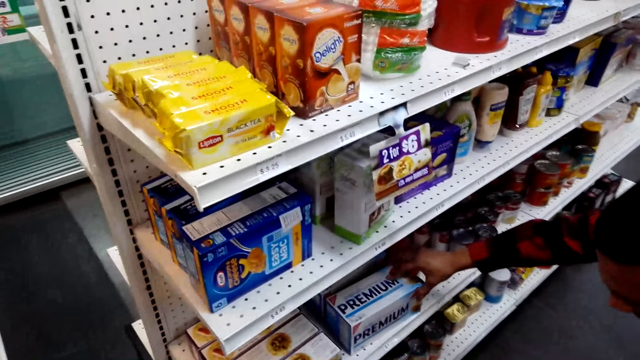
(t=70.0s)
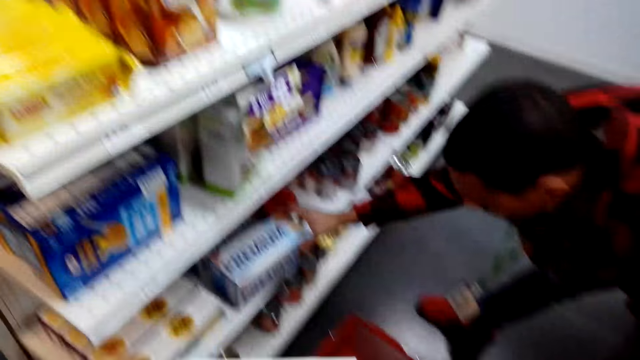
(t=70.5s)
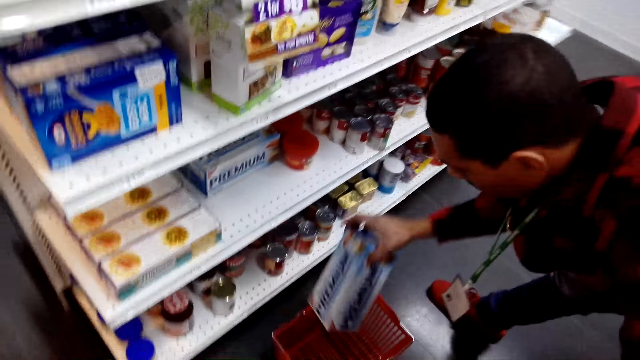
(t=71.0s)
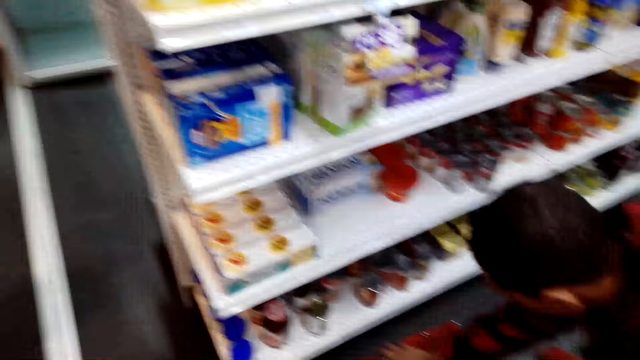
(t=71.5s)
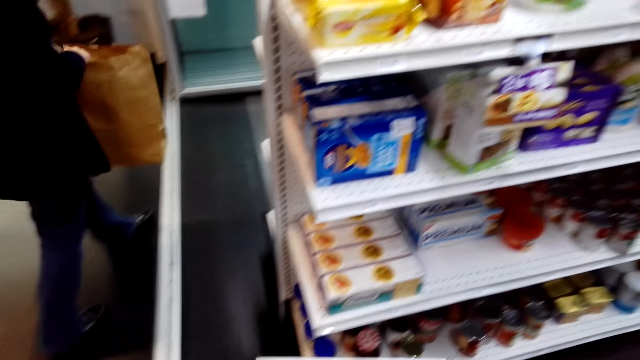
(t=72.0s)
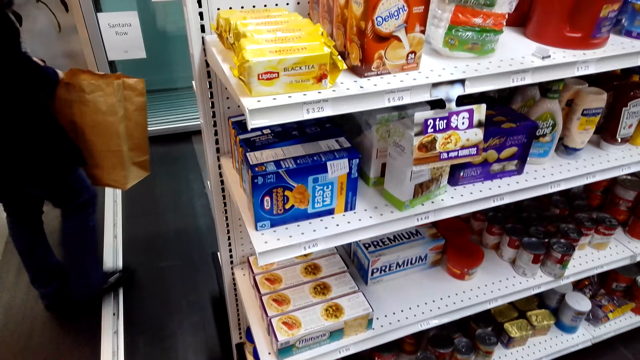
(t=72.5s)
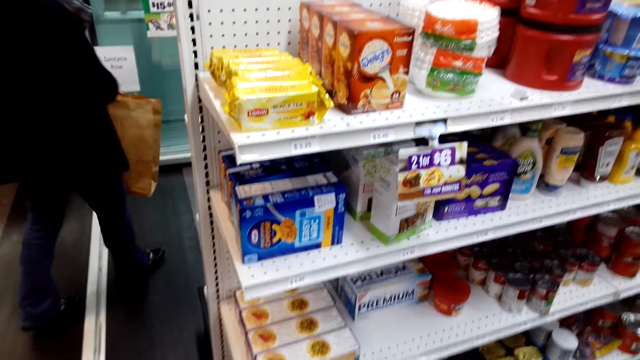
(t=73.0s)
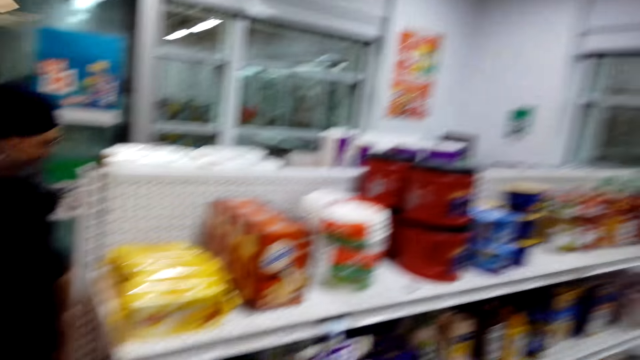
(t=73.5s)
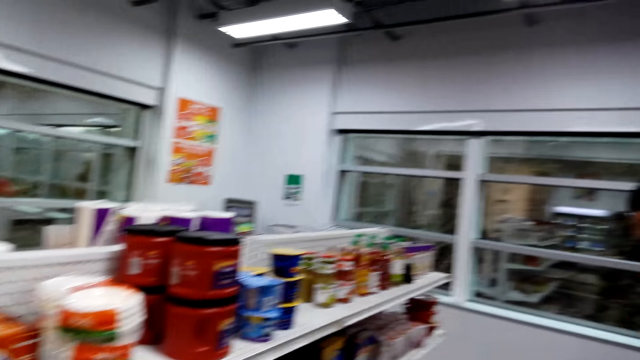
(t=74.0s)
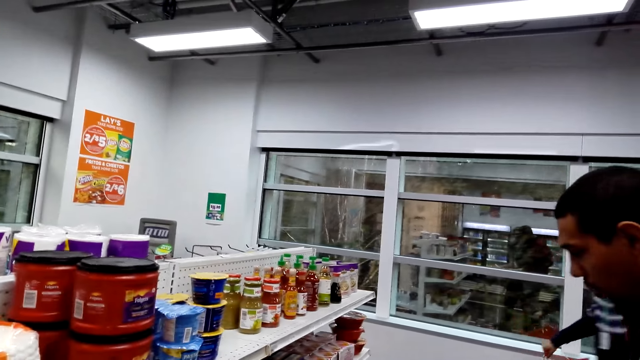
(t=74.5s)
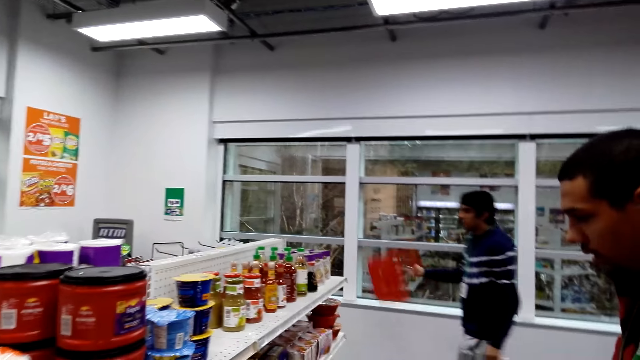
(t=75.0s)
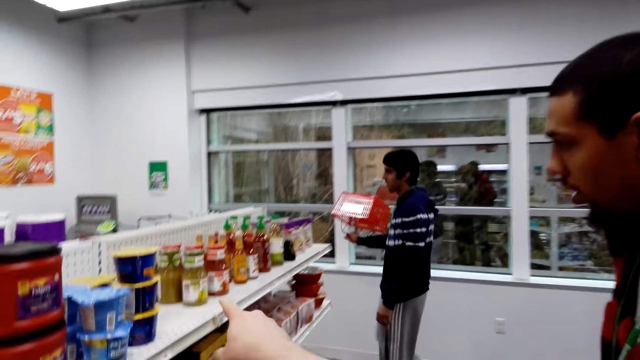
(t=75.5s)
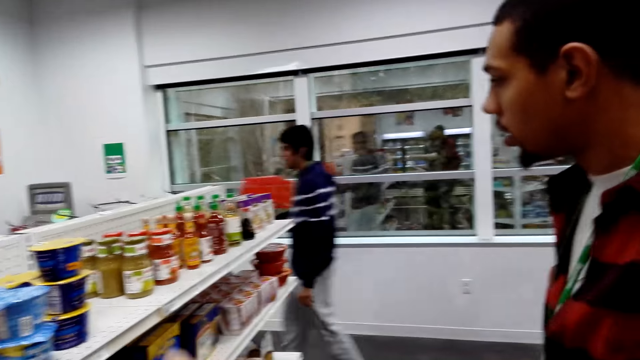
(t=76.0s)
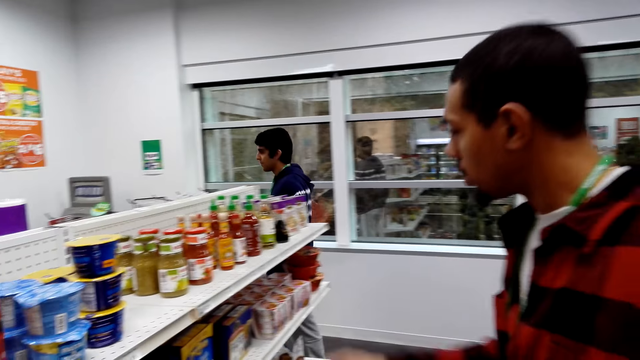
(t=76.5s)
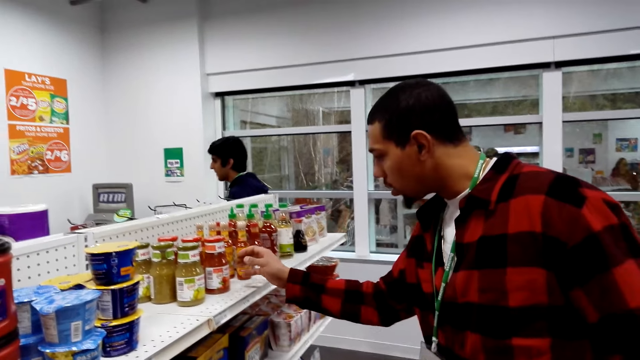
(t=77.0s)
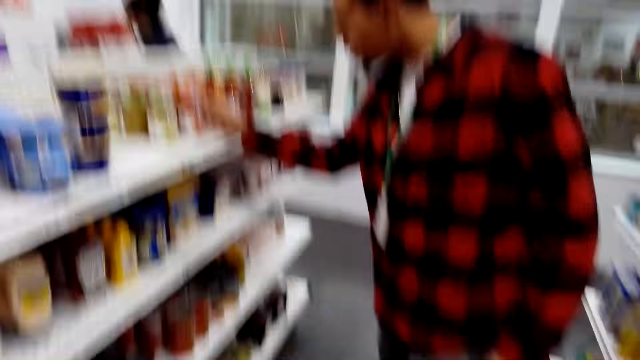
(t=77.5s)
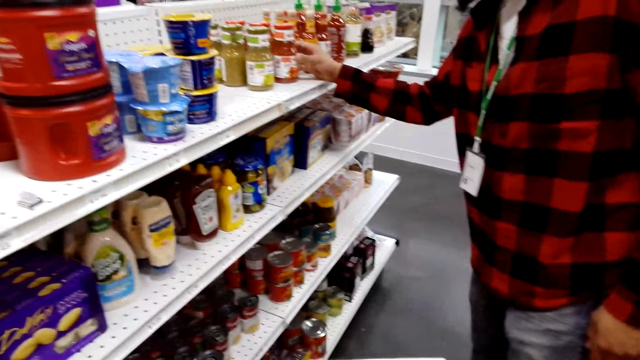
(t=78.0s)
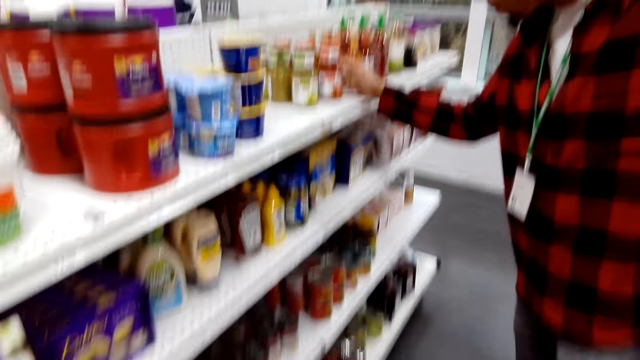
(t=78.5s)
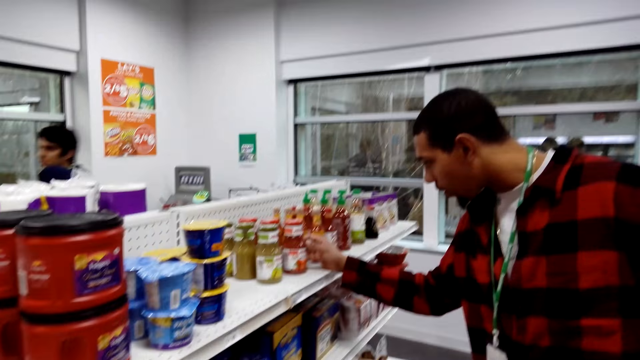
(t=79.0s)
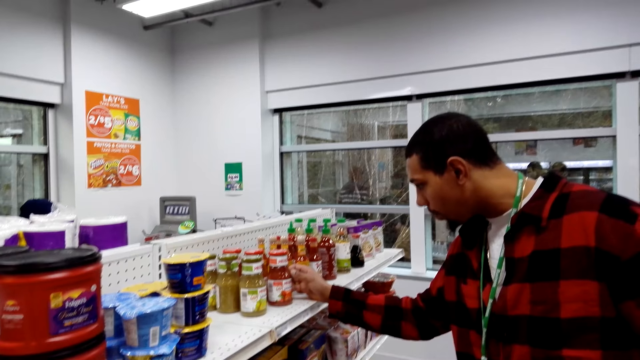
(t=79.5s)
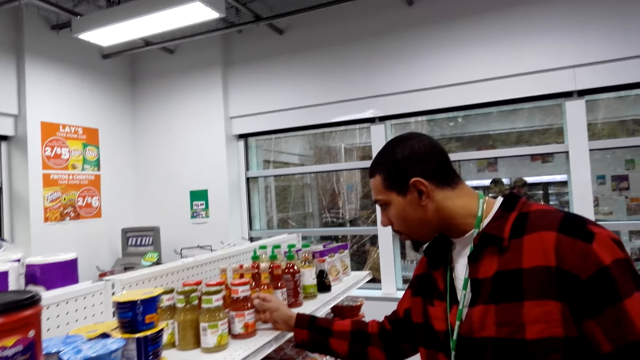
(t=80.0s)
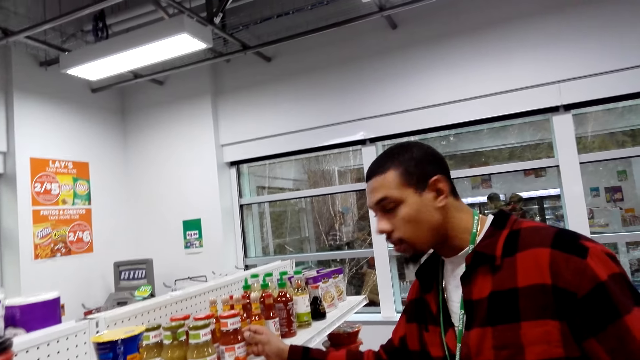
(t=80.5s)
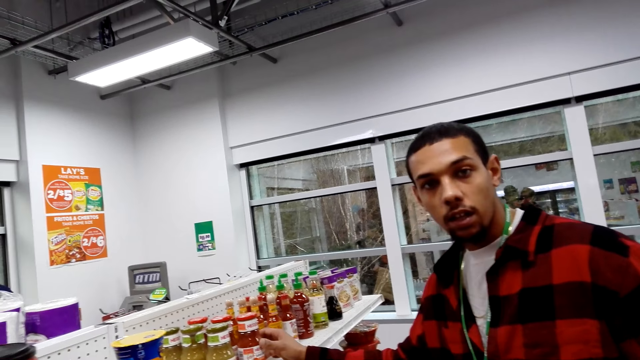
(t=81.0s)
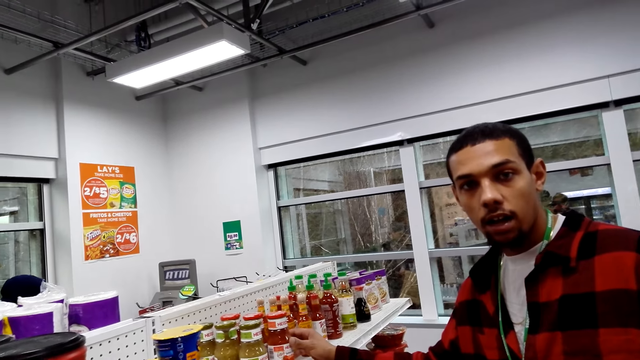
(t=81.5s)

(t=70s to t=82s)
A man picks up items. The man puts the premium box in the shopping basket. The camera wearer points at the bottle of liquid. They touch the bottle of liquid.

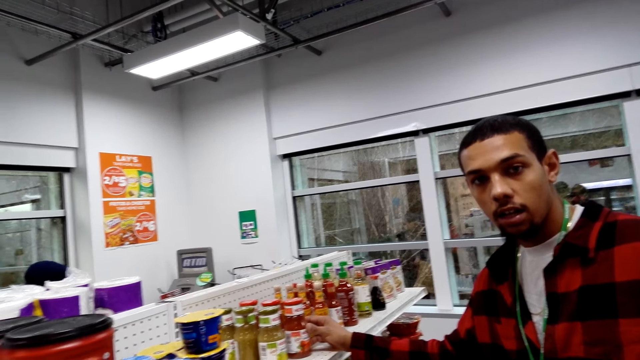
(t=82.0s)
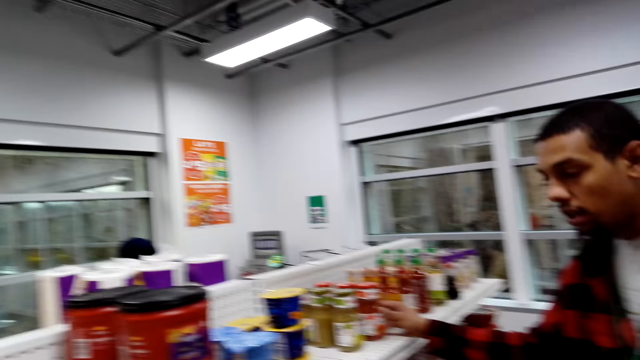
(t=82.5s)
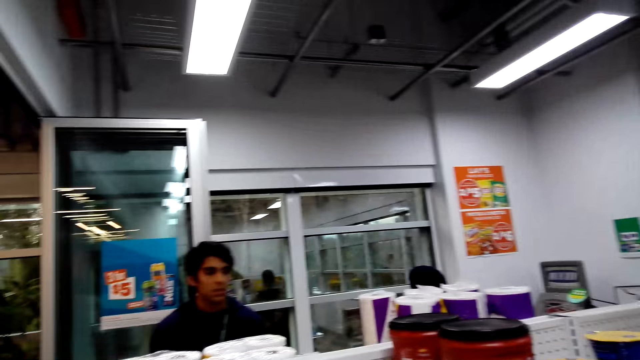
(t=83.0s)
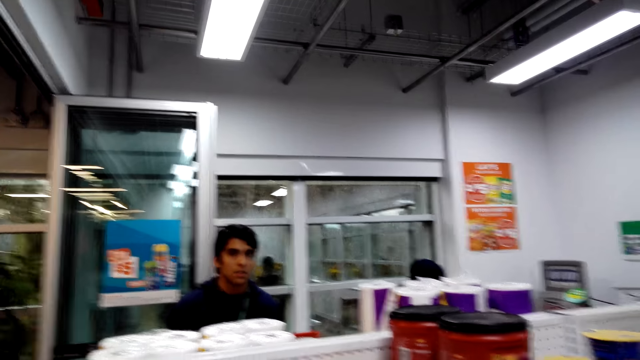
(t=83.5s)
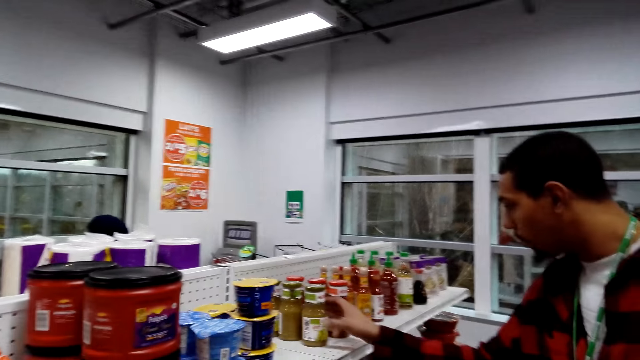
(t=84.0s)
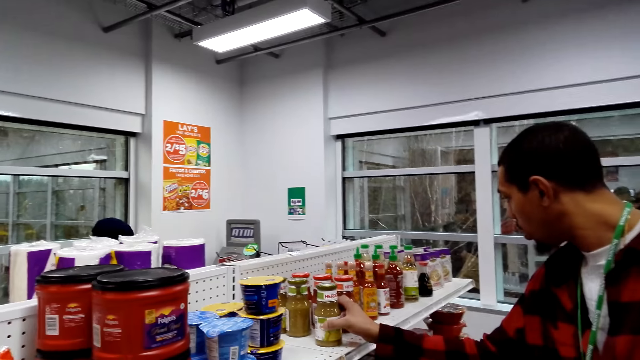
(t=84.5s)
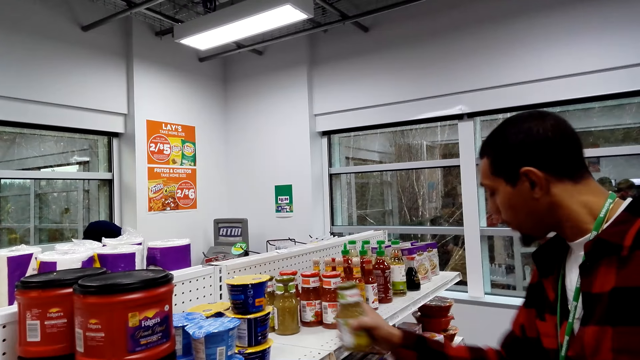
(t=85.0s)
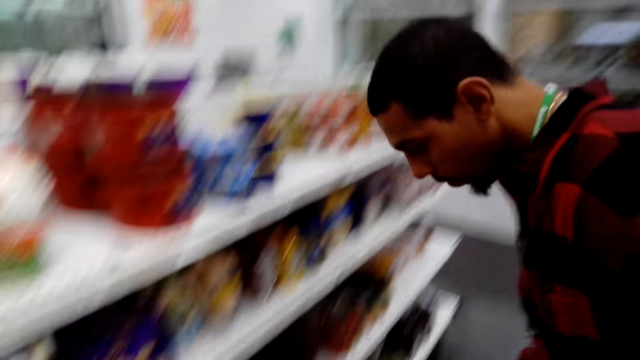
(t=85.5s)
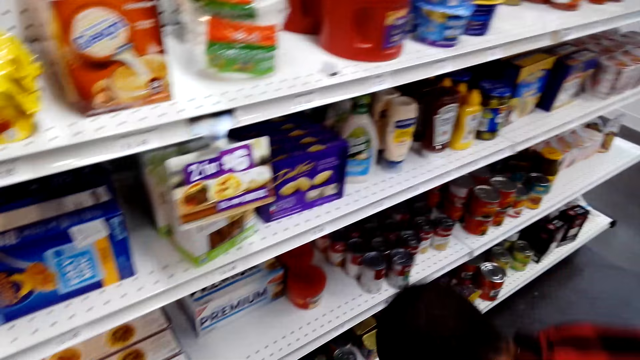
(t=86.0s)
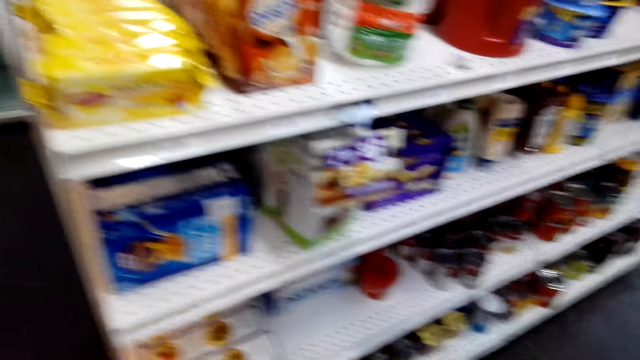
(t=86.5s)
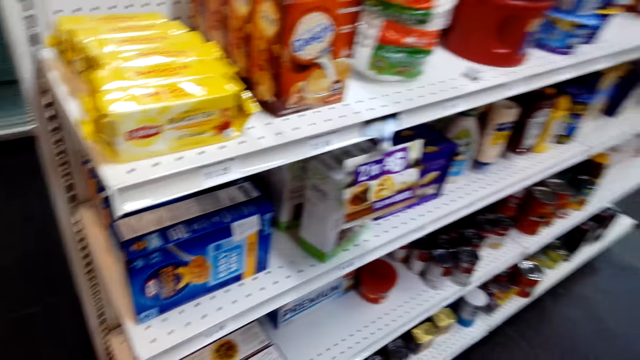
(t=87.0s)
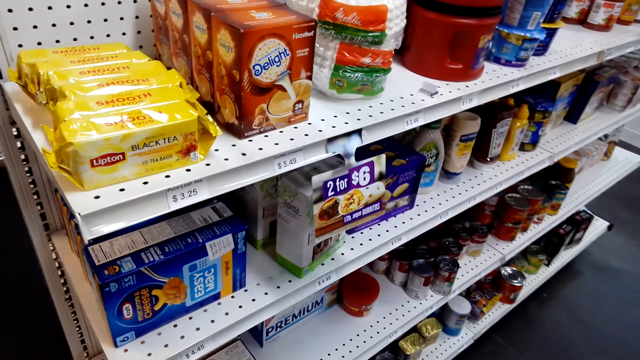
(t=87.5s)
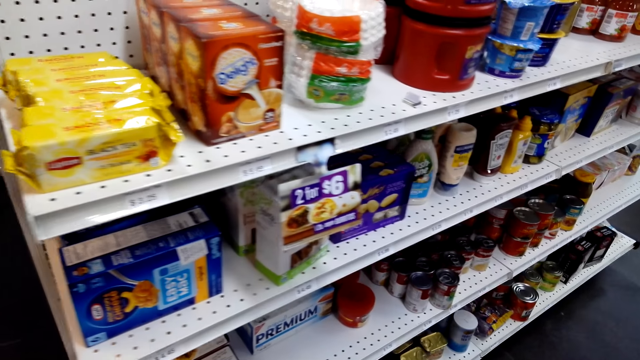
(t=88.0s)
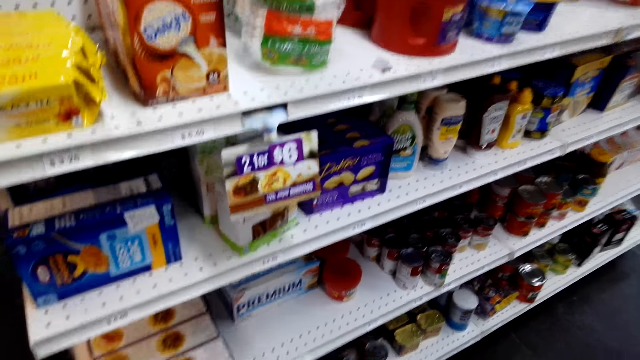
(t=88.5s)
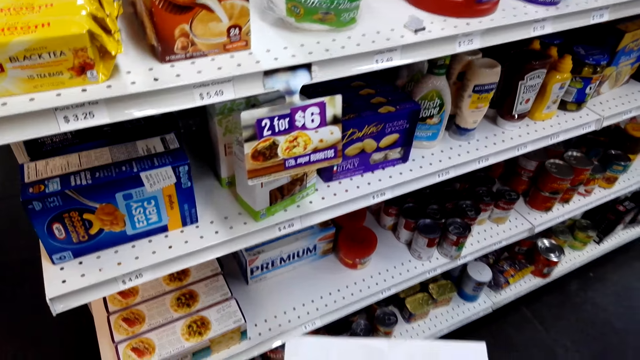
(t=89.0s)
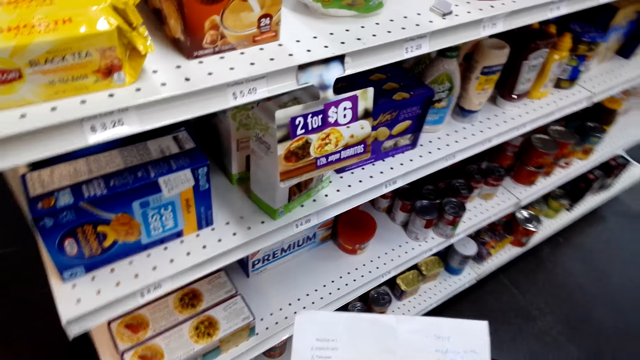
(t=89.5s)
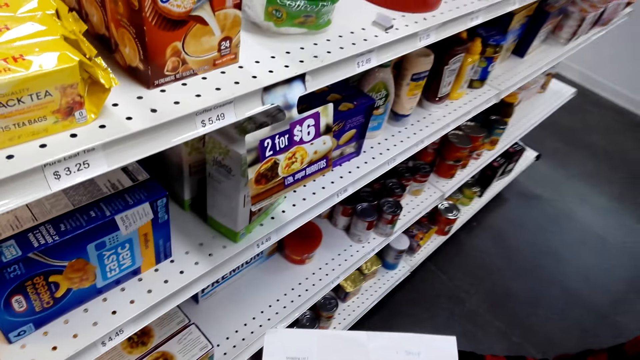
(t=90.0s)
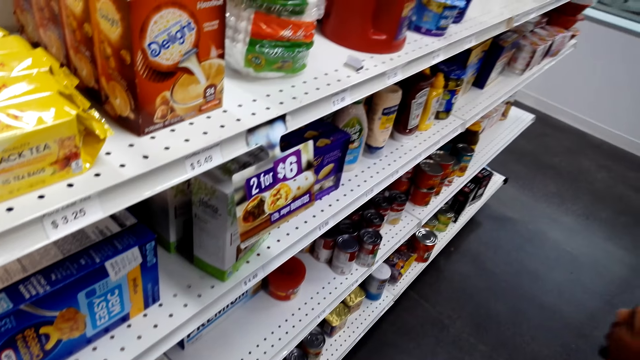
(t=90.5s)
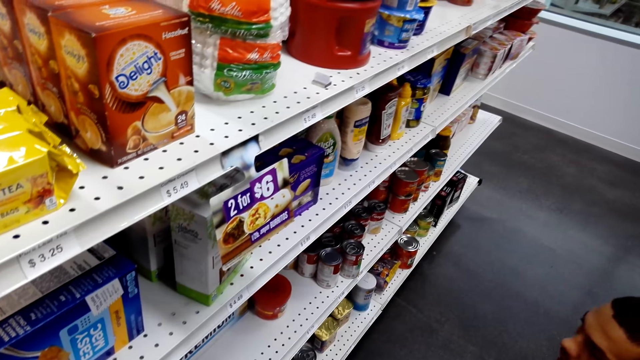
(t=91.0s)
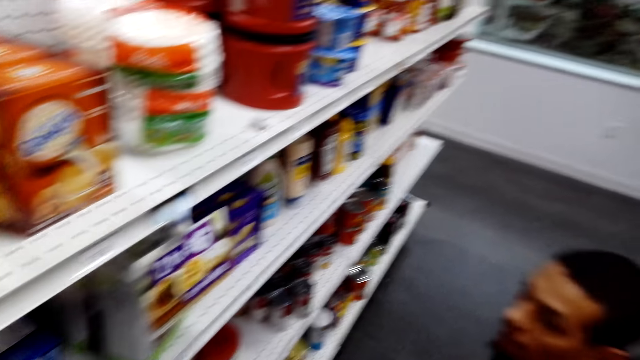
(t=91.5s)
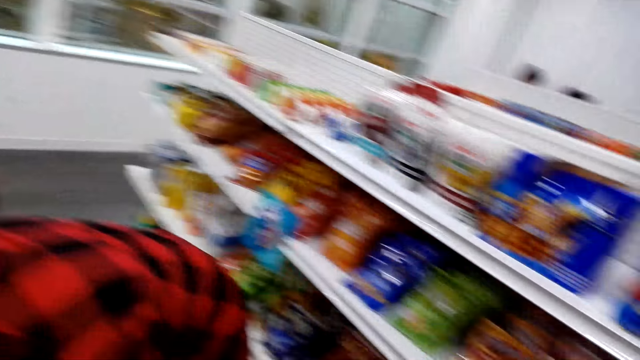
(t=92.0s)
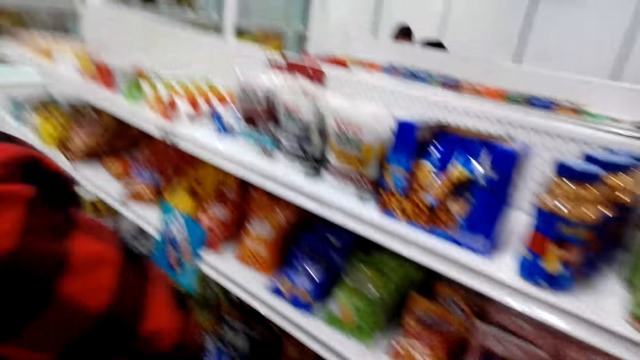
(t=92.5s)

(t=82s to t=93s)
The camera wearer takes the bottle of liquid from the shelf. A man bends down. The camera wearer looks at the paper. They hold the sheet of paper.
